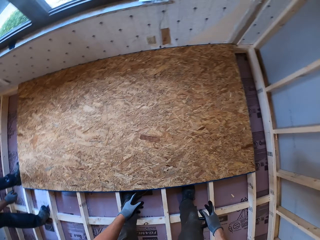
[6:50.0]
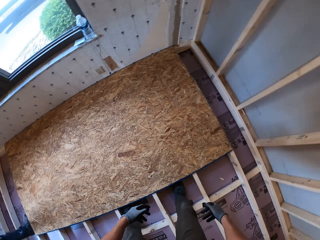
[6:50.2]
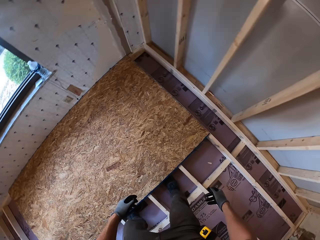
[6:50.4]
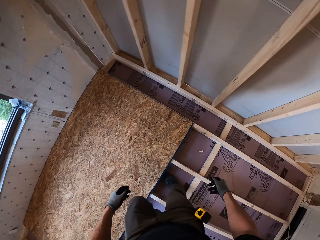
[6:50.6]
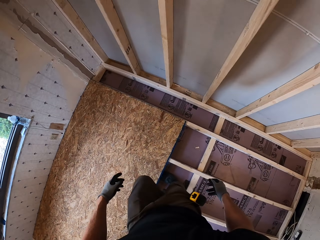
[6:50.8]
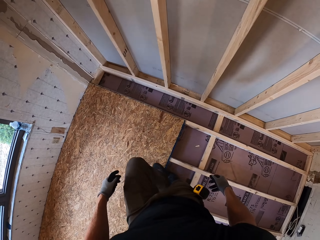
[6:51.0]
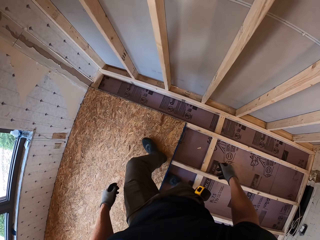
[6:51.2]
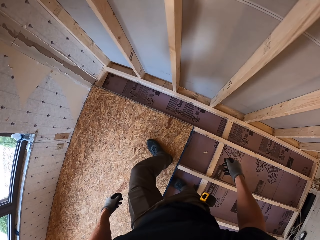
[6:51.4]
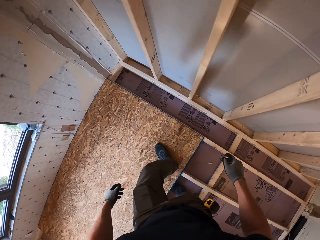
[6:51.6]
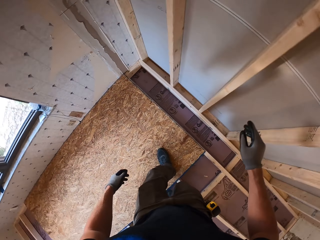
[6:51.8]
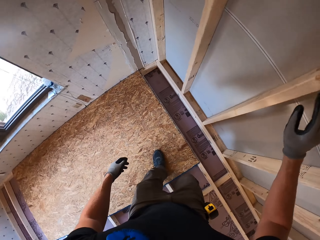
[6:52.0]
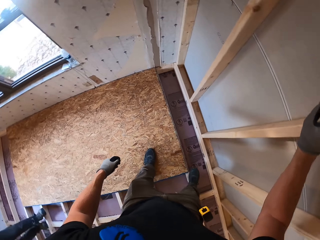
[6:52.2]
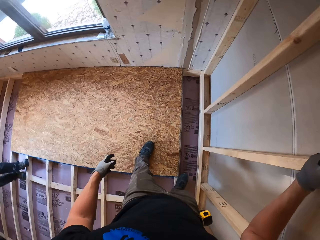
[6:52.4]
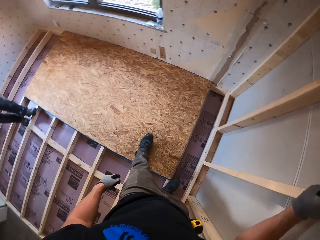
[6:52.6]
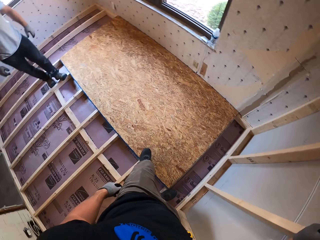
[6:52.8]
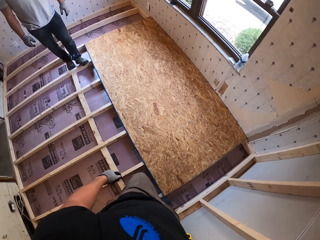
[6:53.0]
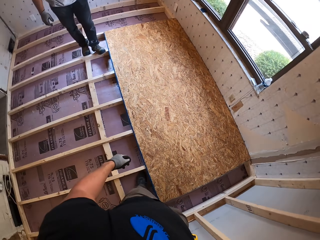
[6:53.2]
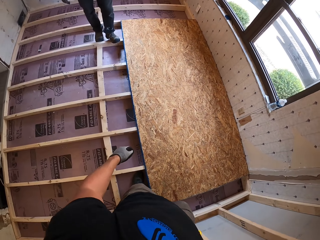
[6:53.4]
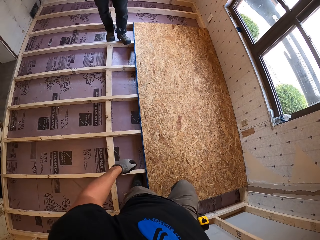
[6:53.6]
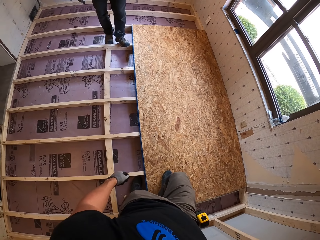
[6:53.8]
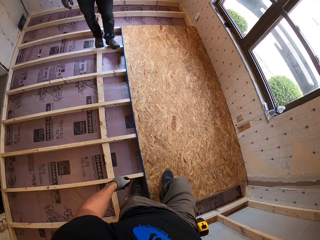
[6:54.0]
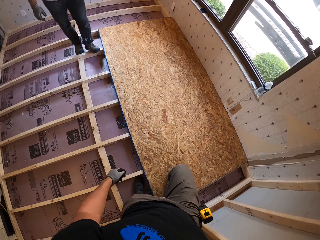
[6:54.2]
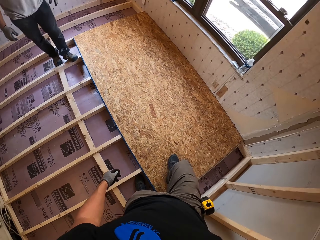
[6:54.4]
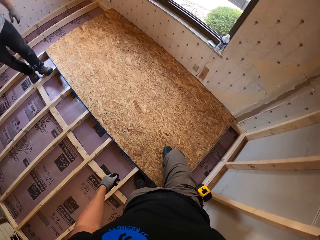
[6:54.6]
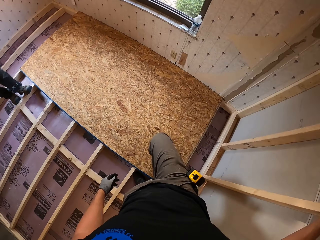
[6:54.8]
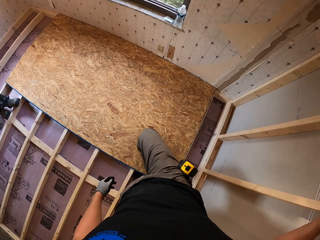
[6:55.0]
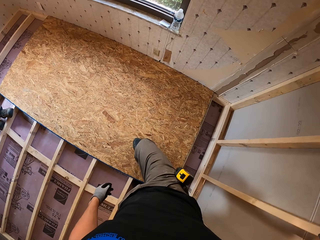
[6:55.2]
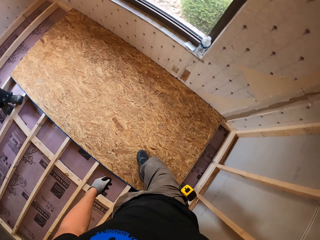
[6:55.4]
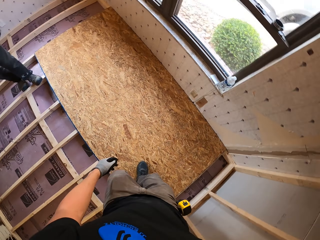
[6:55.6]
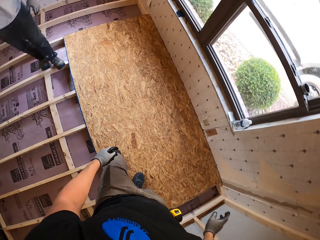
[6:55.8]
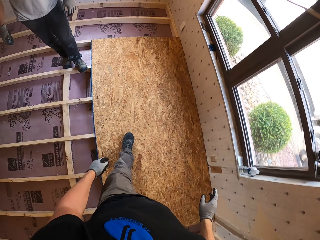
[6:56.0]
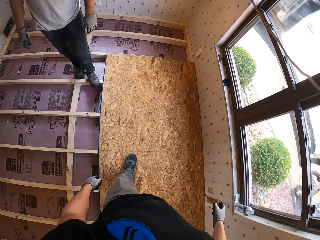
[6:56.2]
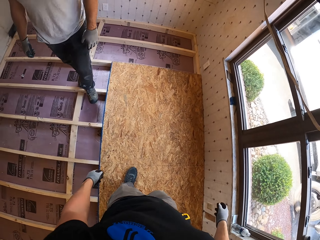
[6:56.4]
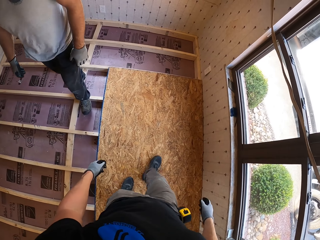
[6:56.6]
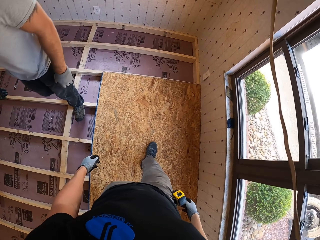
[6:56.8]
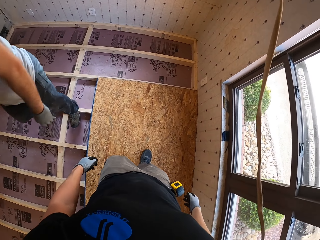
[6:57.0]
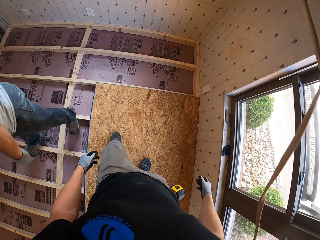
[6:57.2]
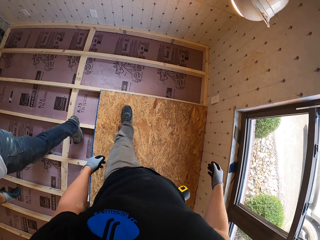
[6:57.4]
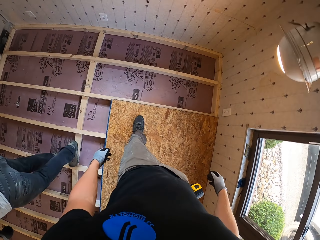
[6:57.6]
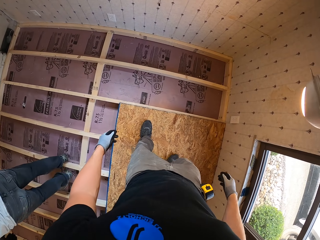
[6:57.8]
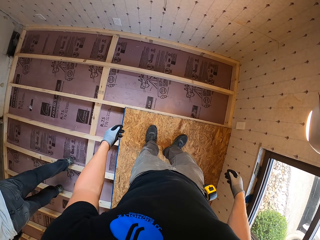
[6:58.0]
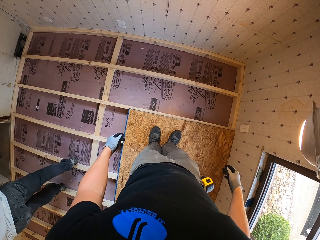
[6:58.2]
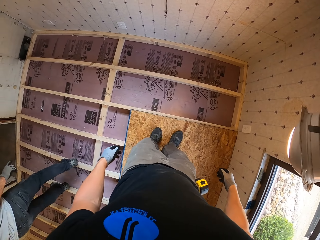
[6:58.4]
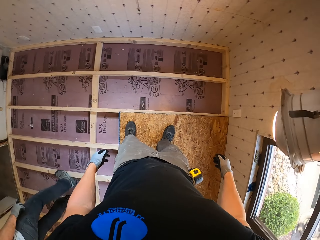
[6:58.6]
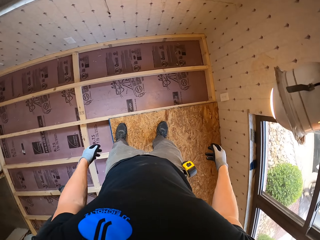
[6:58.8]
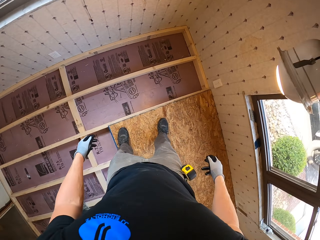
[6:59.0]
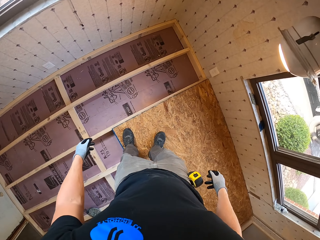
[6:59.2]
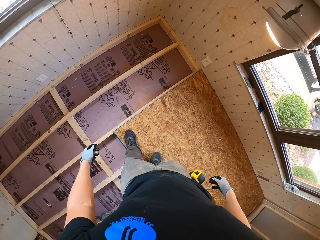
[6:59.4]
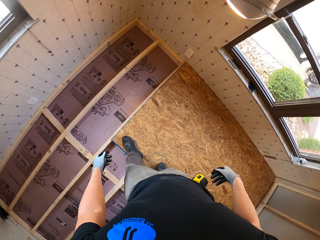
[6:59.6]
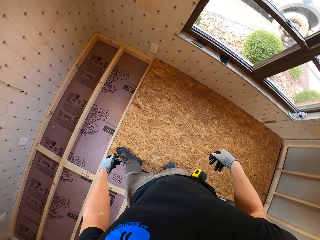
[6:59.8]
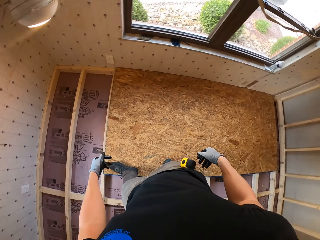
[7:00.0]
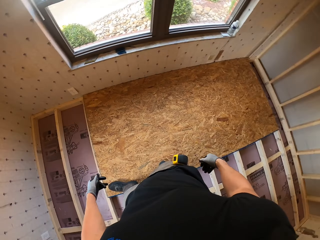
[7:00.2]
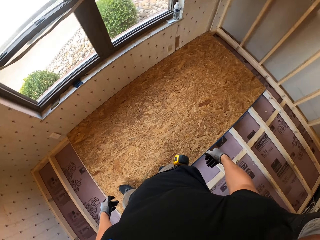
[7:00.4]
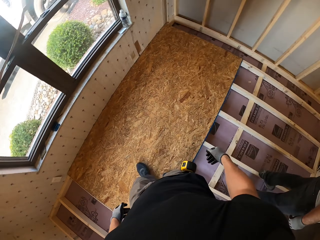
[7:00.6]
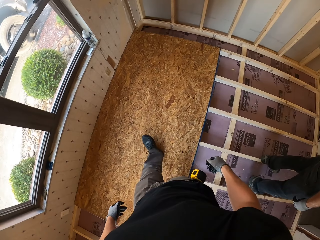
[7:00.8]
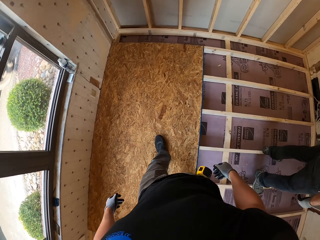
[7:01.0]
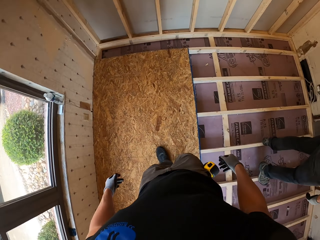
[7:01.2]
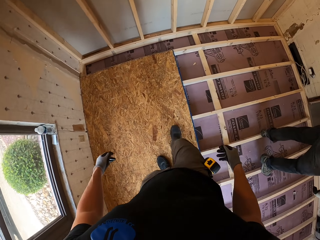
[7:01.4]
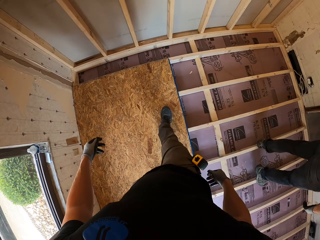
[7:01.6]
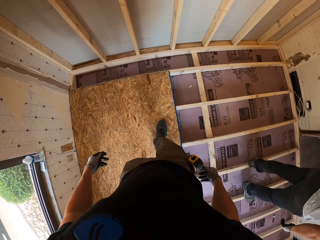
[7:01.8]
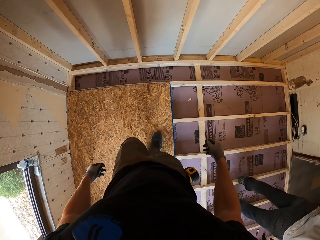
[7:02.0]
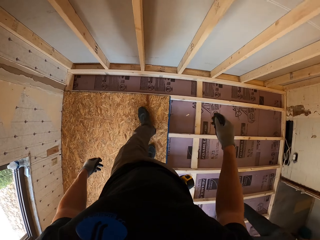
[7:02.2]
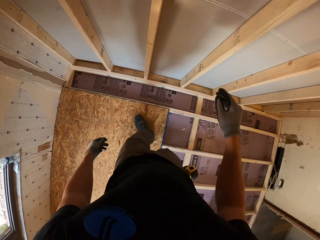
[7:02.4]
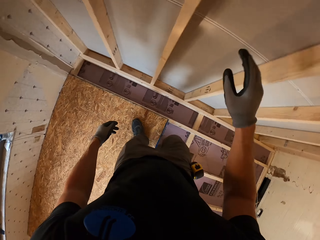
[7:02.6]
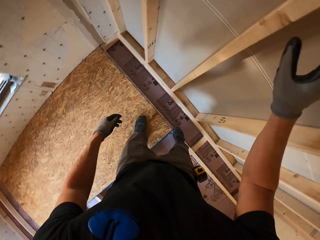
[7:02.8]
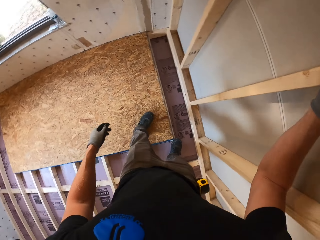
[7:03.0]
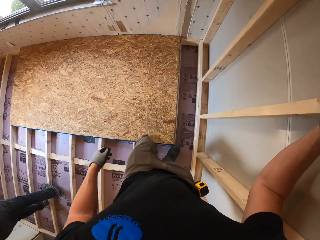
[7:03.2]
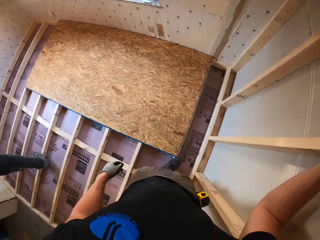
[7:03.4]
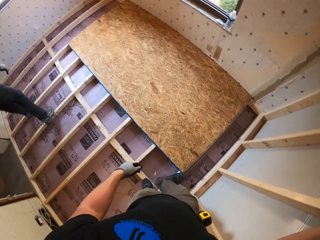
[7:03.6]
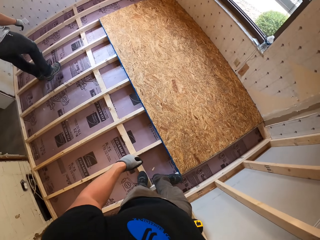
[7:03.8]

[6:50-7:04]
The camera wearer steps on the board. They kick on the board. The man walks away. The camera wearer walks on the board. They look around. They walk on the board.

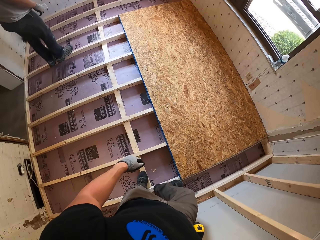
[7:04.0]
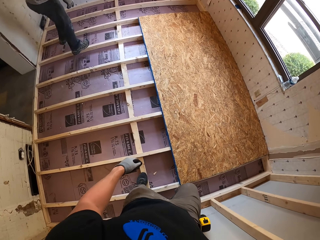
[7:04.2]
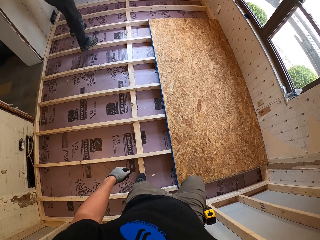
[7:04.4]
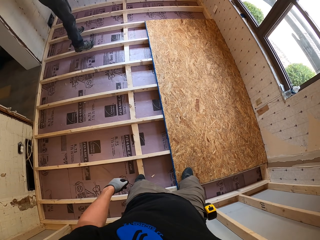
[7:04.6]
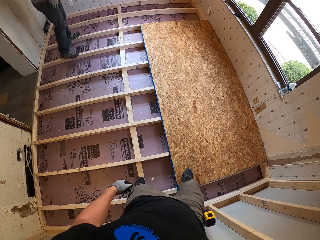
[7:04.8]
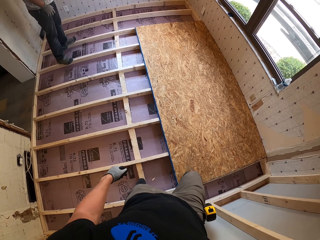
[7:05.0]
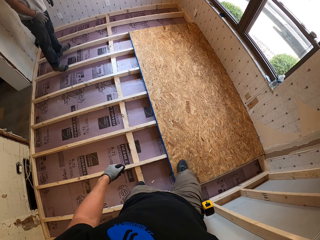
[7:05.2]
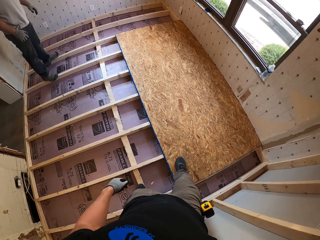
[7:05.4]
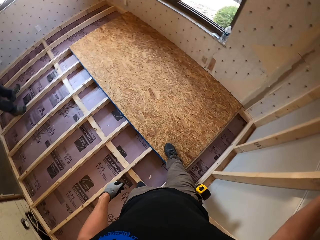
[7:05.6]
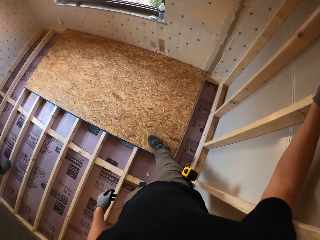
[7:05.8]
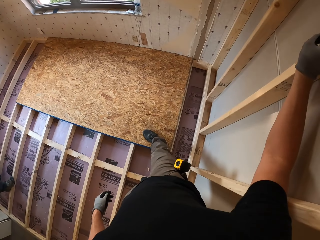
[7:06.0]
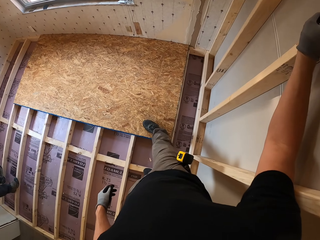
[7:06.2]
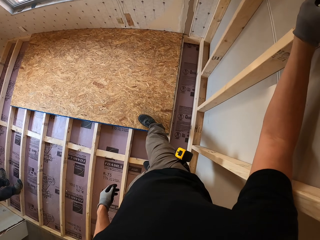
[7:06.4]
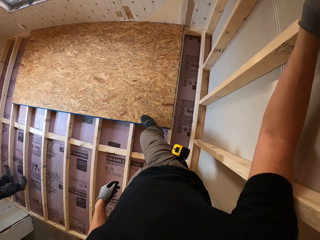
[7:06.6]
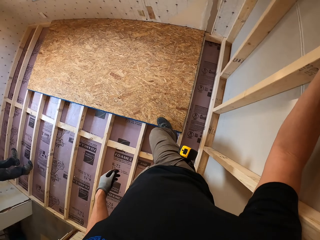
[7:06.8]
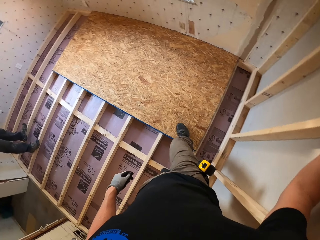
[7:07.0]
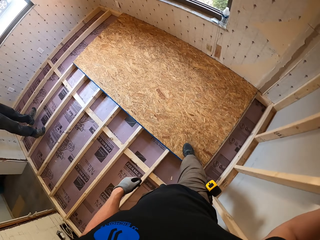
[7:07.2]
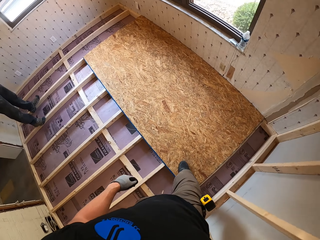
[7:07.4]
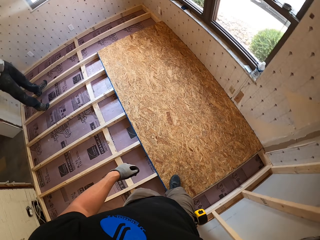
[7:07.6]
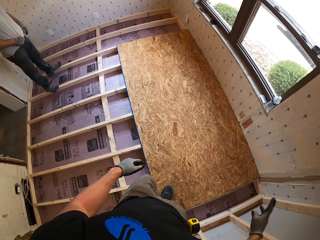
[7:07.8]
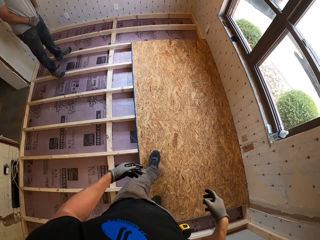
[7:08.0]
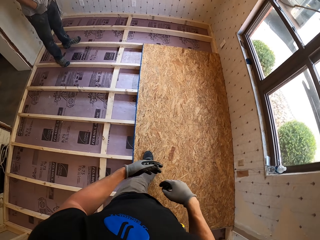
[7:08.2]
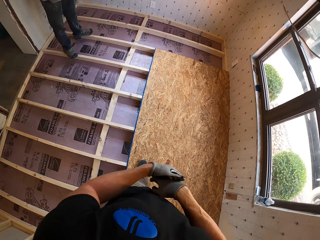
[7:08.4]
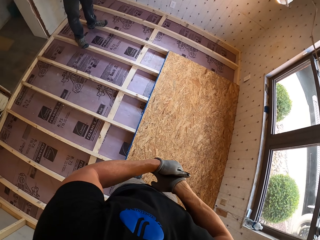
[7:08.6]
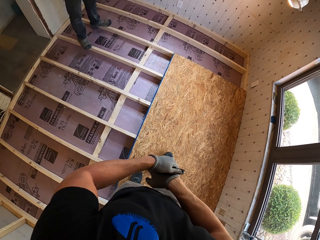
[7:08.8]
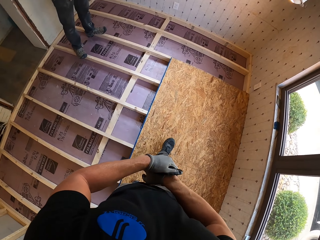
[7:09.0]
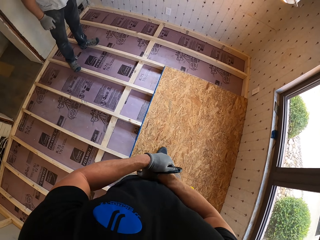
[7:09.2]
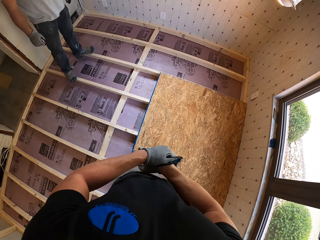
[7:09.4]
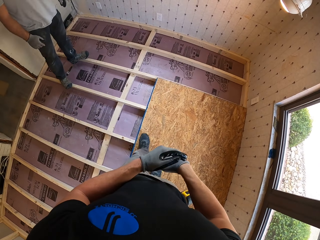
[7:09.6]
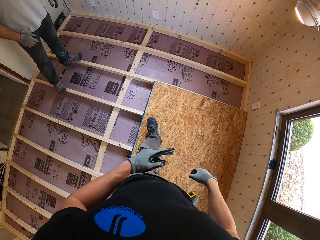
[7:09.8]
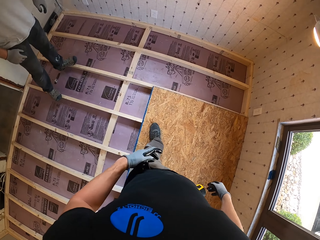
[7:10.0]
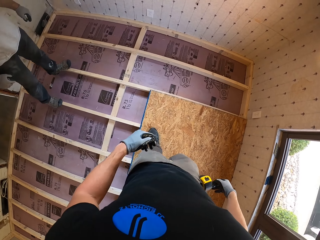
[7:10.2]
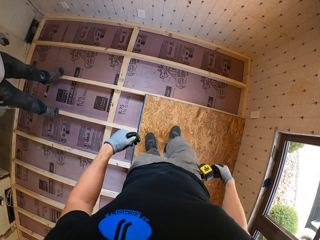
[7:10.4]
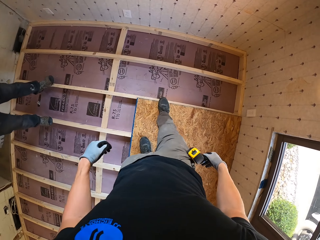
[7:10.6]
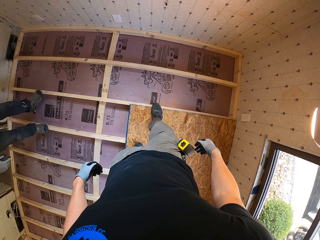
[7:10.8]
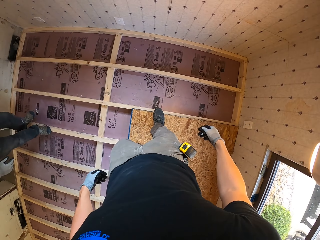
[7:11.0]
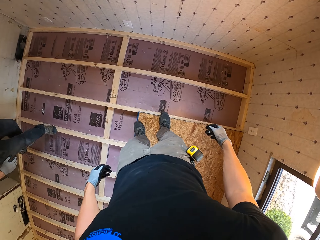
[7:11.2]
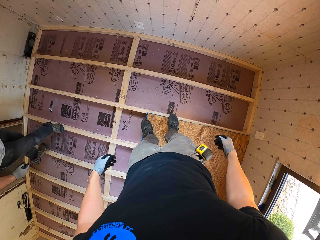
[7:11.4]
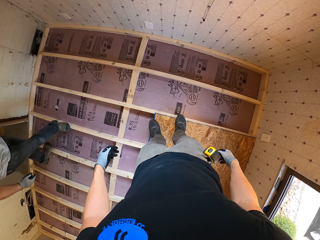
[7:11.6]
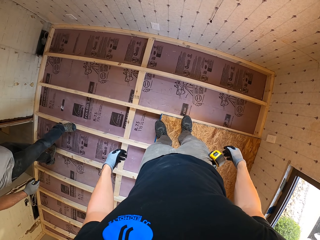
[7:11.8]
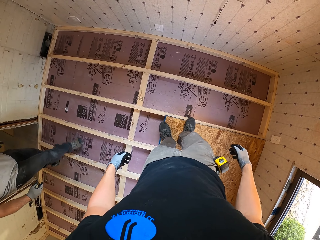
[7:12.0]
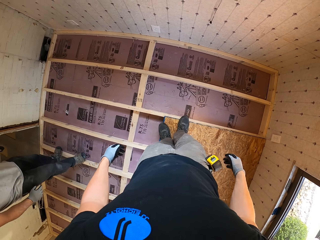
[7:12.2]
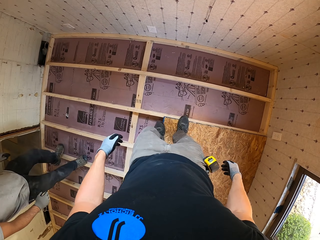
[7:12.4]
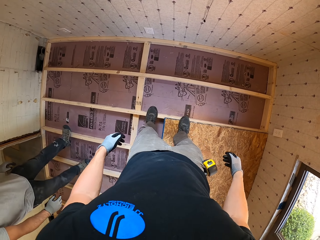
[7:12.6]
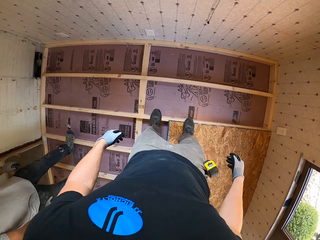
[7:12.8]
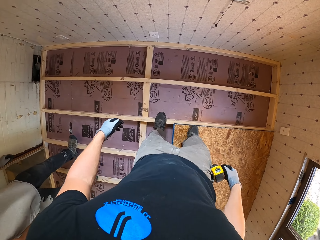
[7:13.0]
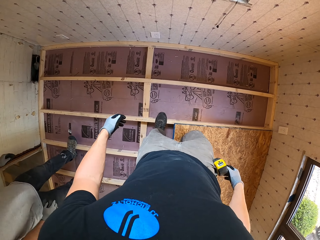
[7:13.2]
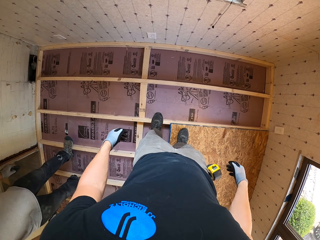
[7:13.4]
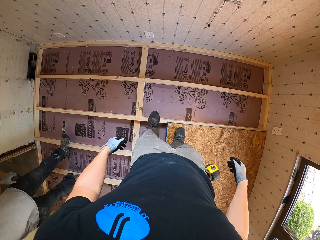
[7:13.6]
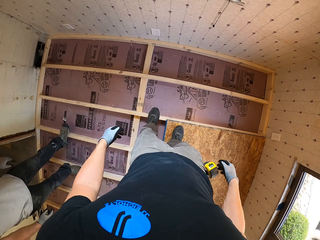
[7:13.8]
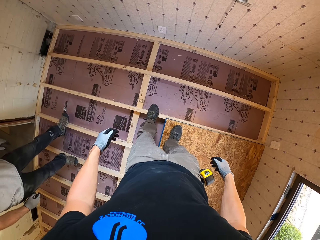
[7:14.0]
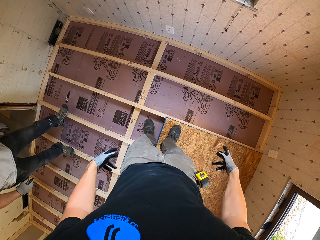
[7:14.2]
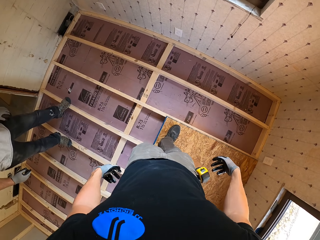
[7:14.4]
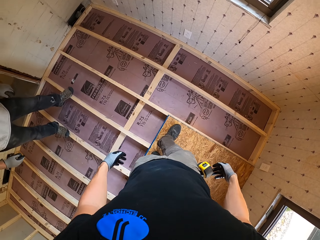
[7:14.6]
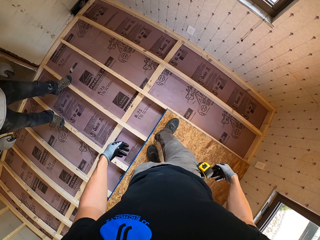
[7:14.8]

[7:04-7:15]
The camera wearer turns. The man walks. The camera wearer kicks on the board. They walk on the board.
